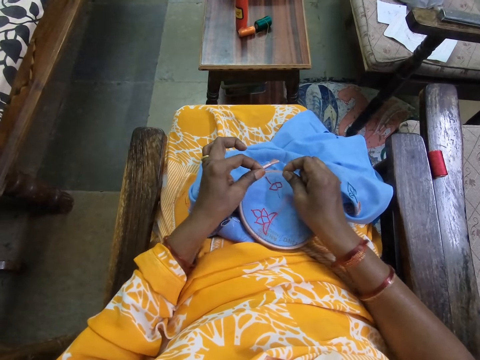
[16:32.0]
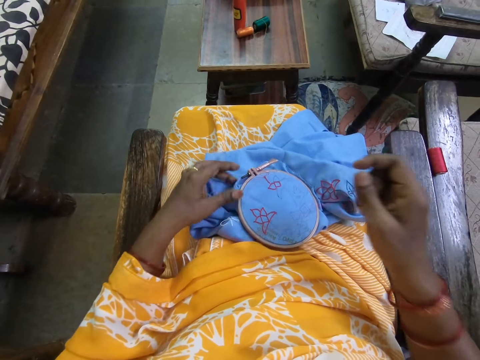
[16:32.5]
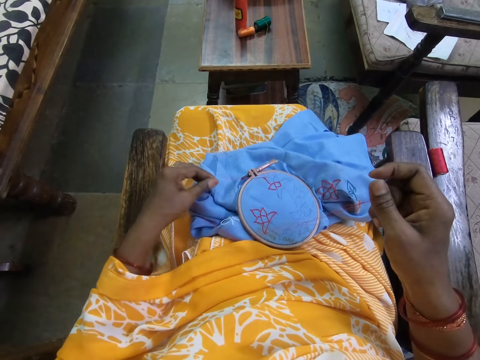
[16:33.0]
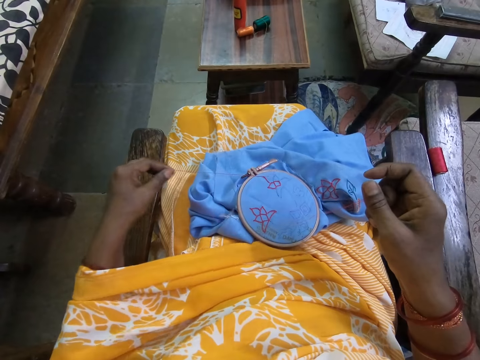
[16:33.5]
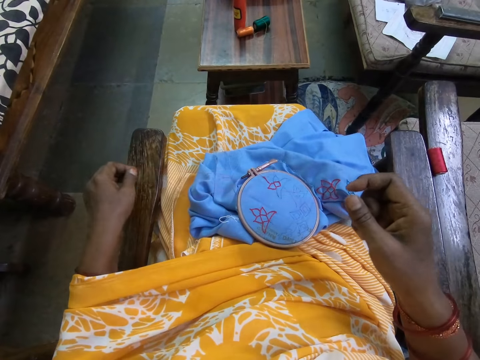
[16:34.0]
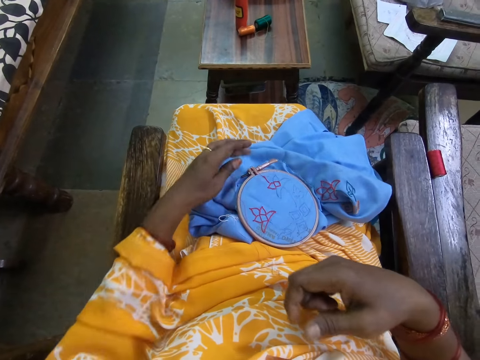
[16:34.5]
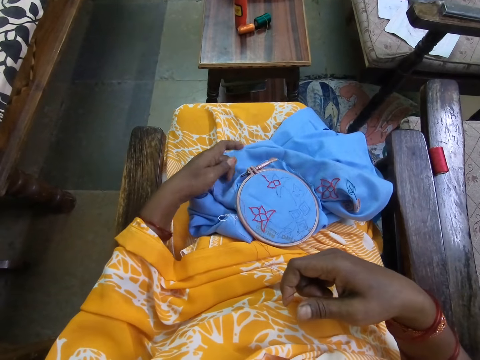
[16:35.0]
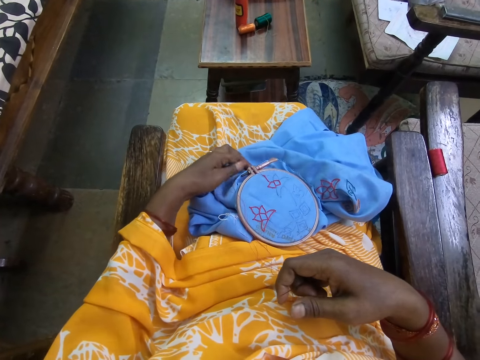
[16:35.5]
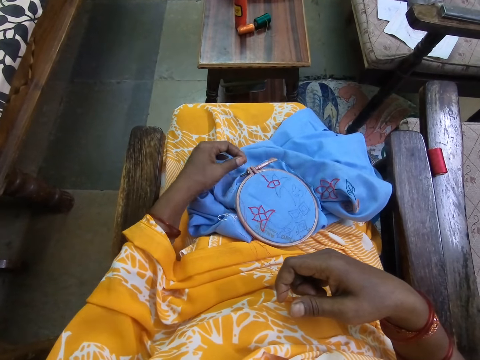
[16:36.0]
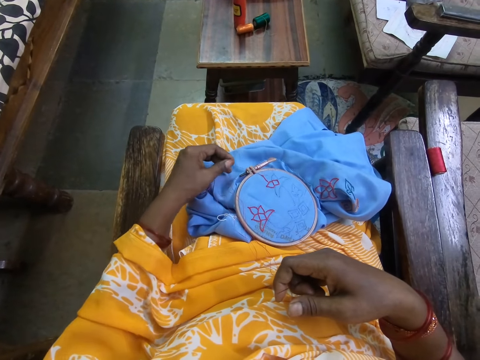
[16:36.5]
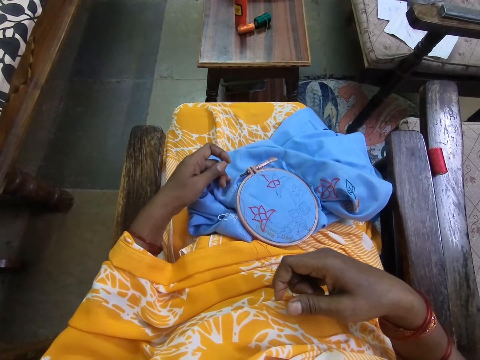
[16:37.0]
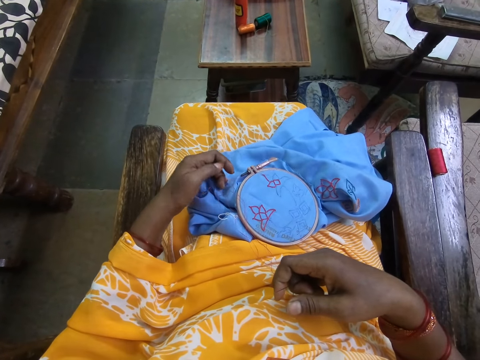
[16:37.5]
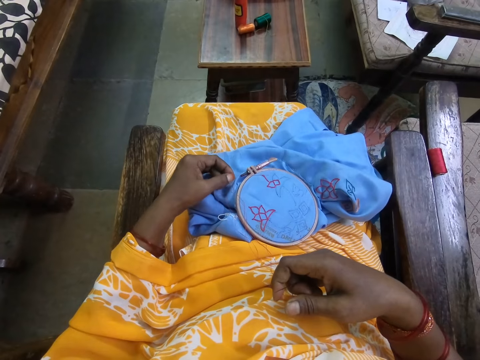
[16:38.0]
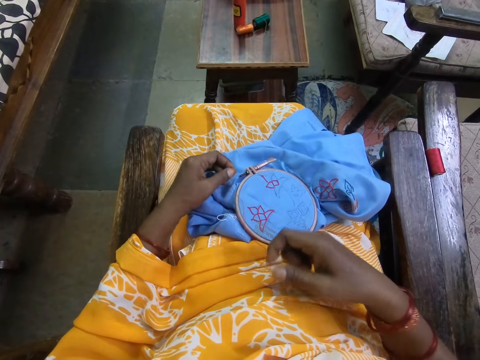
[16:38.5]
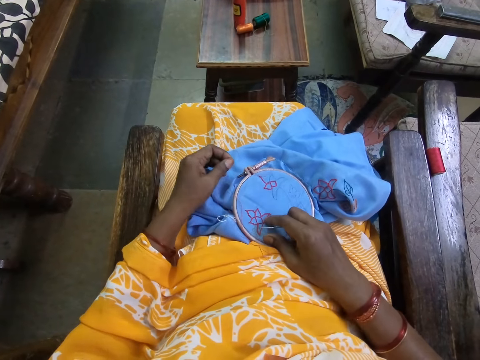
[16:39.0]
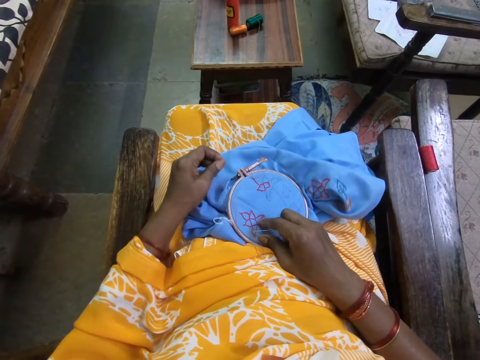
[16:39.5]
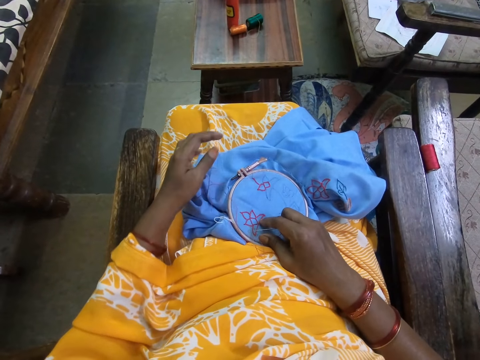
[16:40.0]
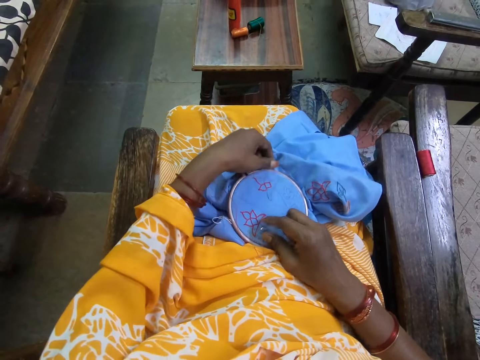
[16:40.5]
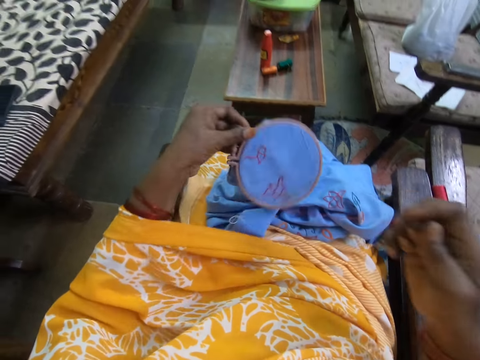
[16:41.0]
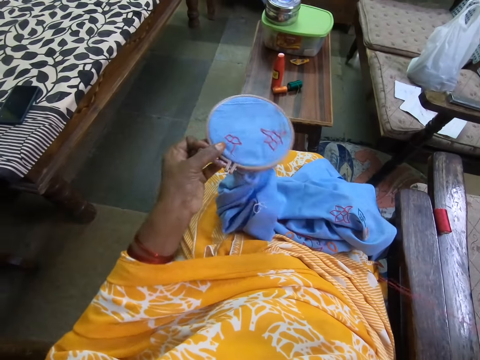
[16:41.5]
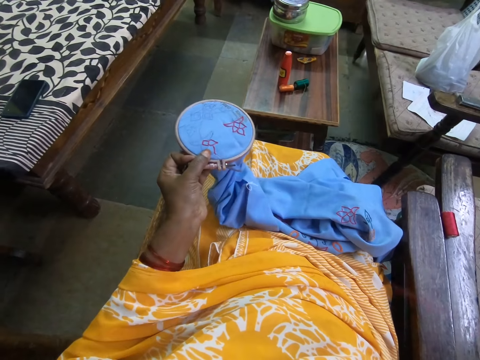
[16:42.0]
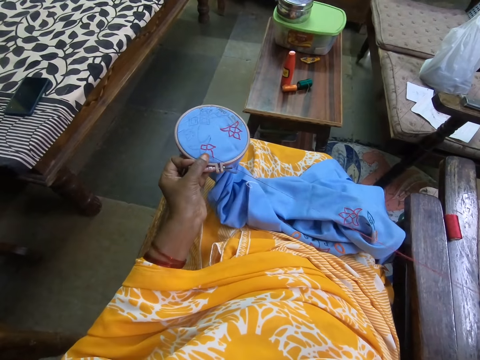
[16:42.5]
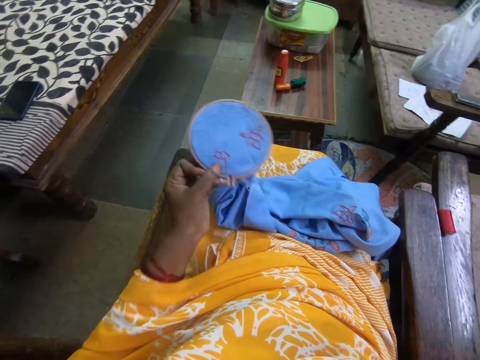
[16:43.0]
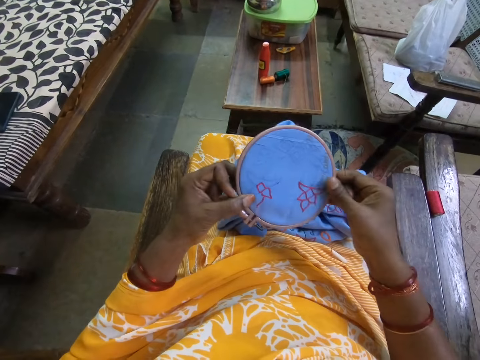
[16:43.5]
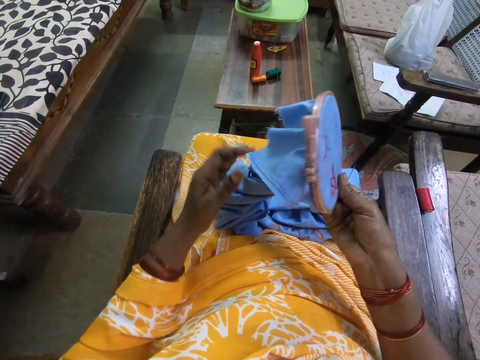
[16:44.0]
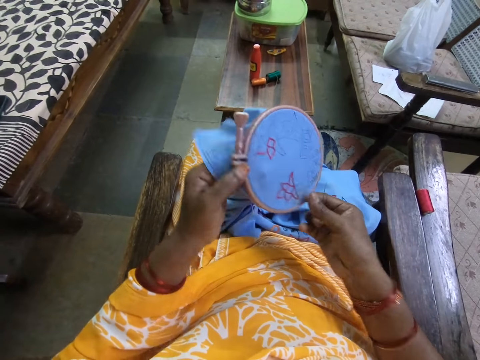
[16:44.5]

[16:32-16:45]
The camera wearer touches the fabric on her thighs with her right hand. She picks up the fabric with the embroidery ring from her thighs with her left hand. She stretches the thread on the fabric in her left hand with her right hand. She holds the embroidery ring on the fabric with both hands.

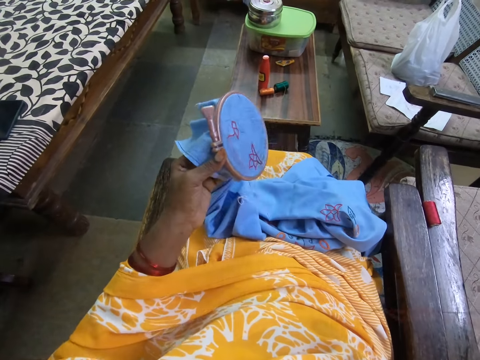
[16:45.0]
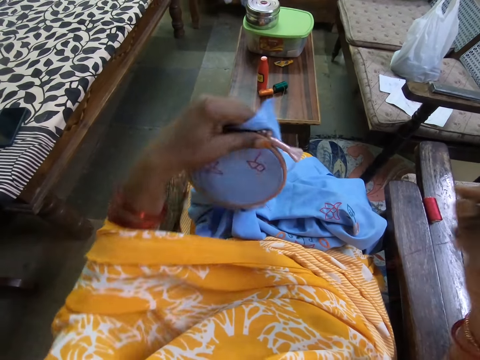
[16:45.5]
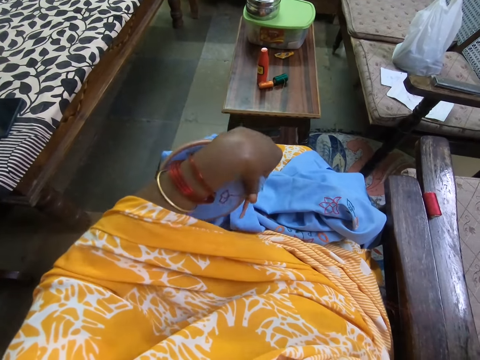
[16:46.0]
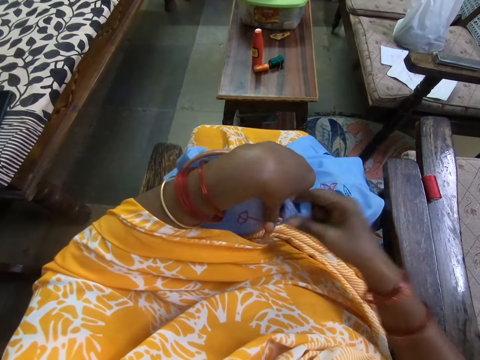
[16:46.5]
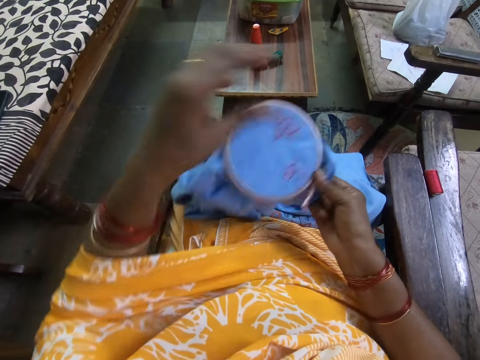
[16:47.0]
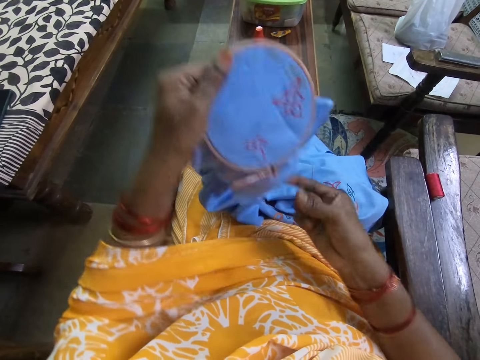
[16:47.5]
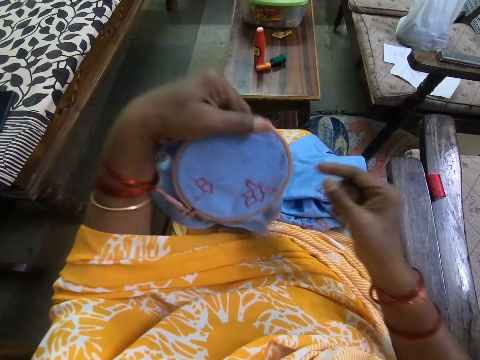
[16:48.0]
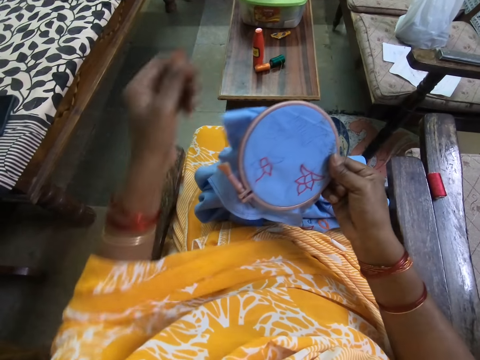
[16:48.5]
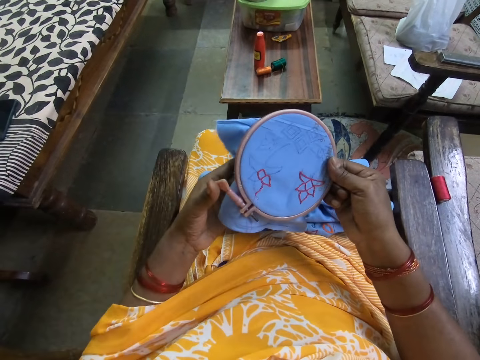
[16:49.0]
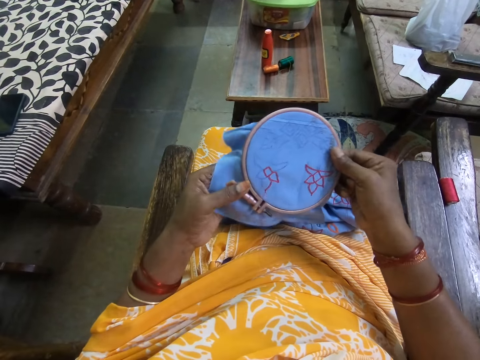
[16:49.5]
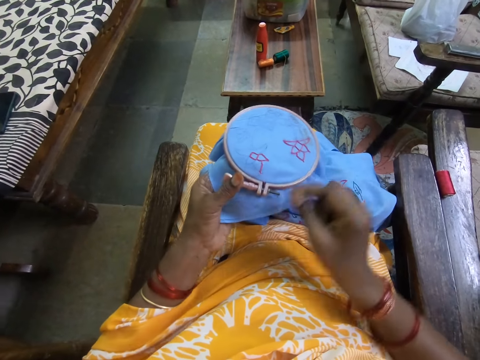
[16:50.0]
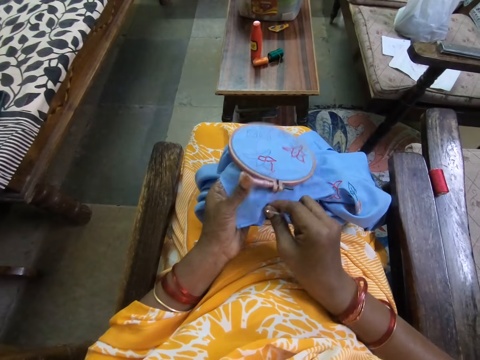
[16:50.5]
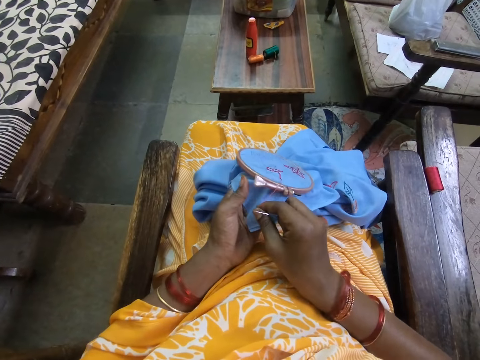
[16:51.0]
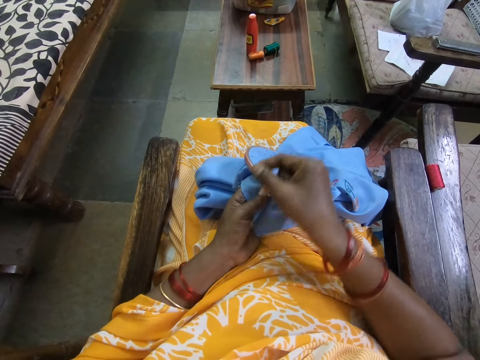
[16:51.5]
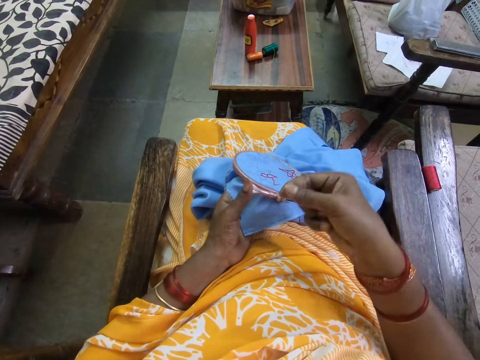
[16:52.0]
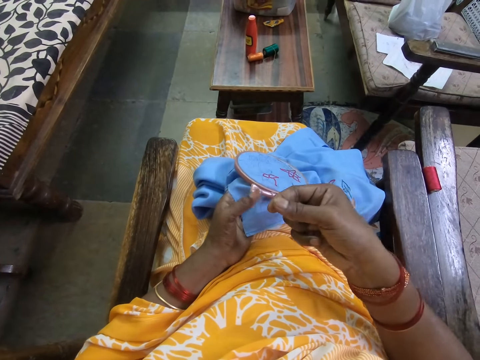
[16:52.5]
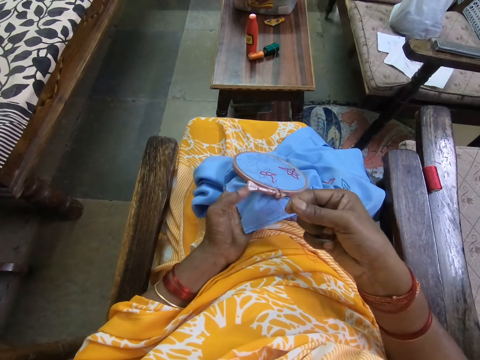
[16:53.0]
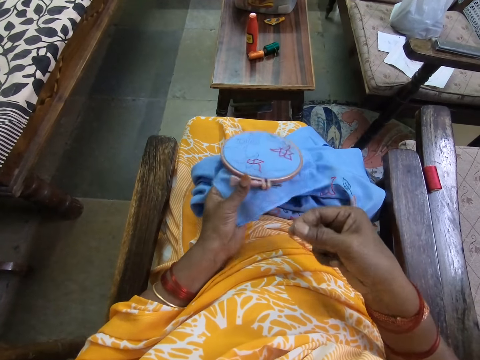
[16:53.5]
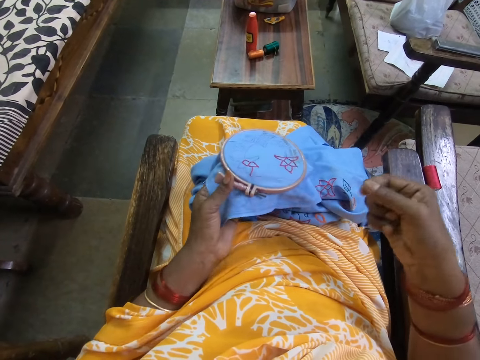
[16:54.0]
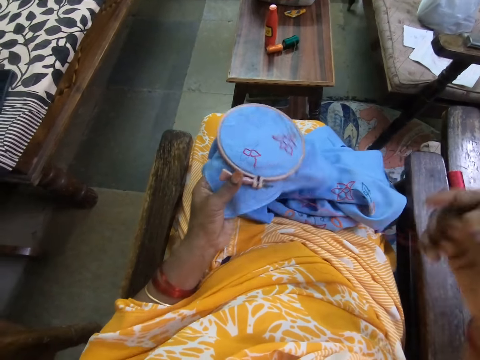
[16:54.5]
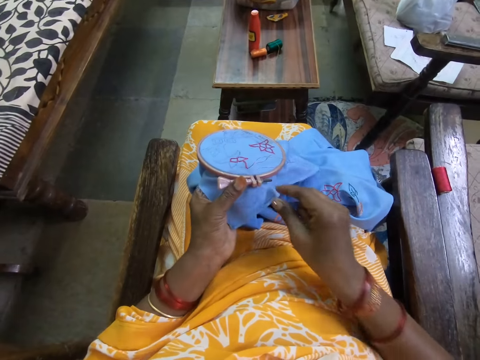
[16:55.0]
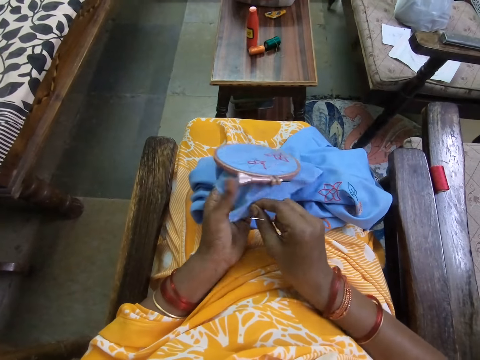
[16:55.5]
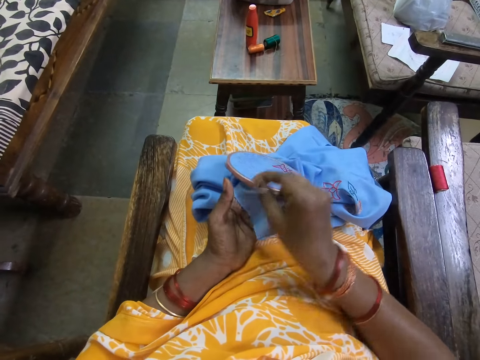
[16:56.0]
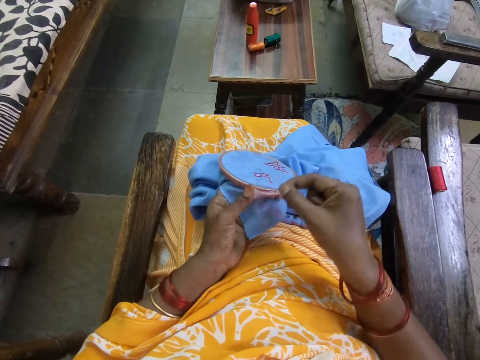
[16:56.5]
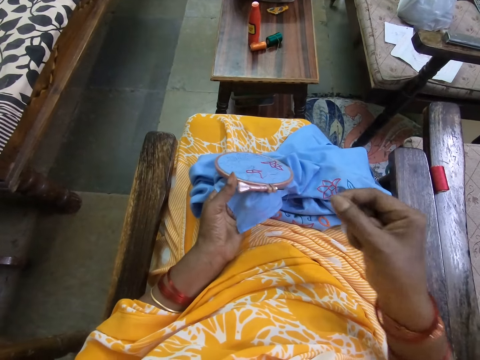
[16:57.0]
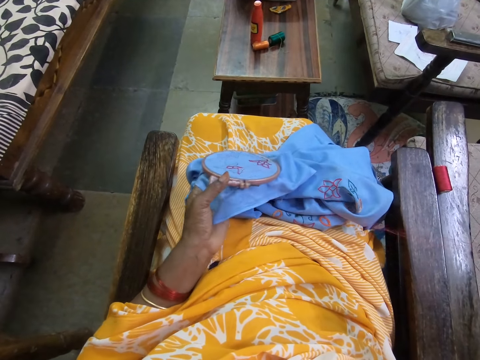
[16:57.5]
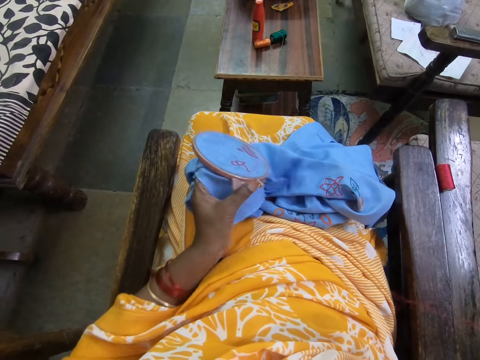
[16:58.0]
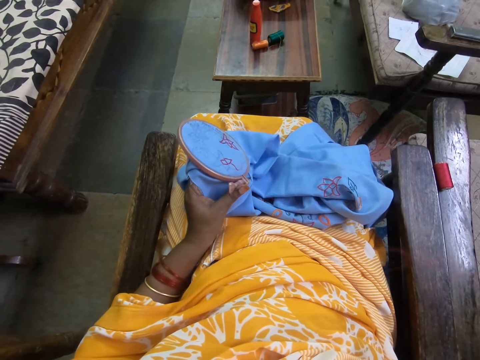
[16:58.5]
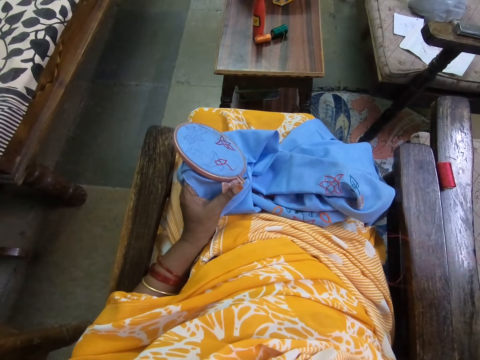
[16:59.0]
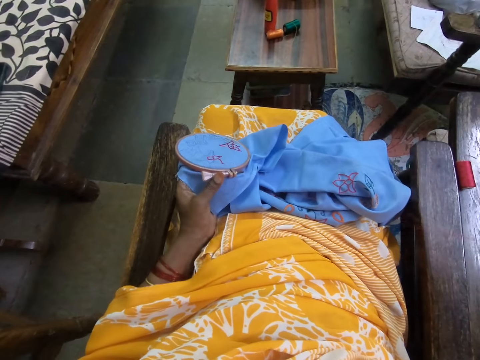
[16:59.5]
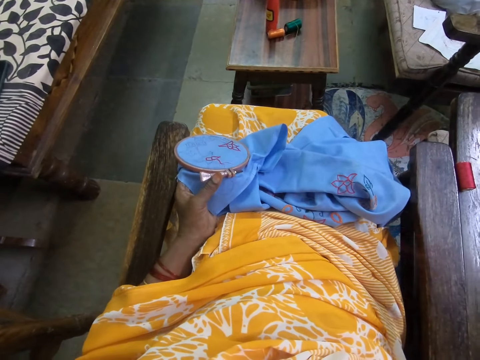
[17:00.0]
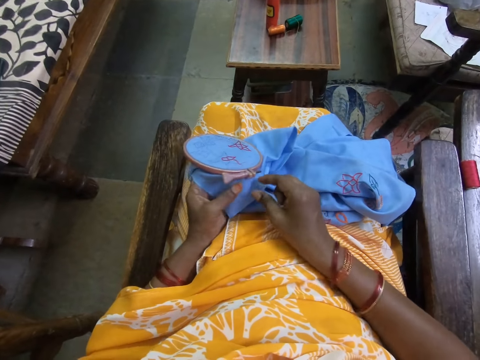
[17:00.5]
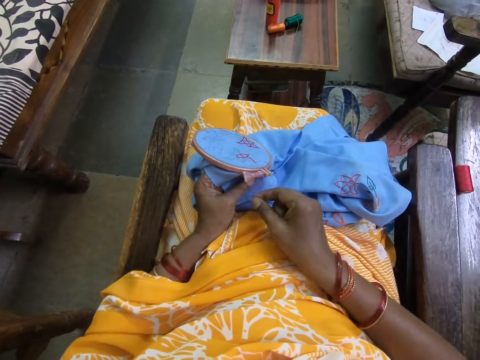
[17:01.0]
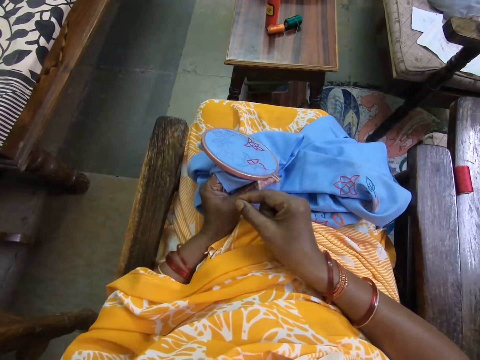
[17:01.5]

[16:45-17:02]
The camera wearer turns the embroidery ring on the fabric with her left hand. She passes the embroidery ring on the fabric from her left hand to her right hand. She passes the embroidery ring on the fabric from her right hand to her left hand. She passes the embroidery ring on the fabric from her left hand to her right hand. She passes the embroidery ring on the fabric from her right hand to her left hand. She adjusts the thread on the fabric with her right hand. She stretches the thread on the fabric in her left hand with her right hand.
